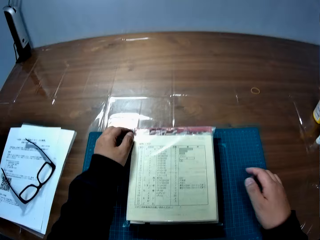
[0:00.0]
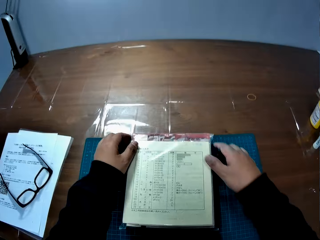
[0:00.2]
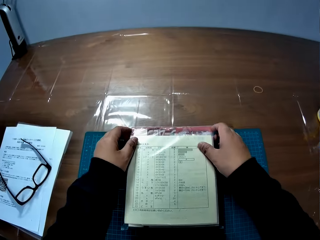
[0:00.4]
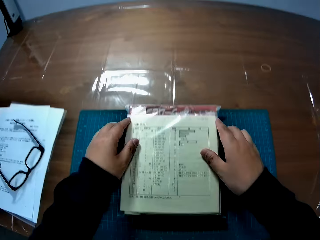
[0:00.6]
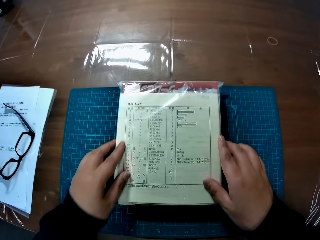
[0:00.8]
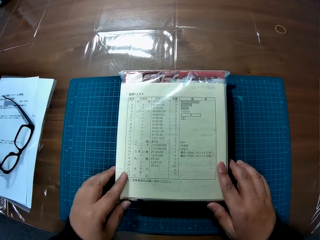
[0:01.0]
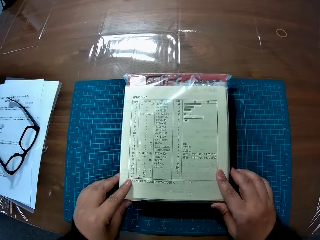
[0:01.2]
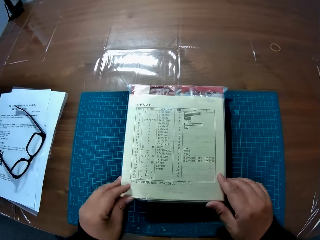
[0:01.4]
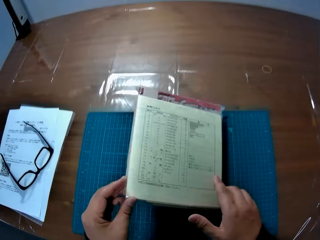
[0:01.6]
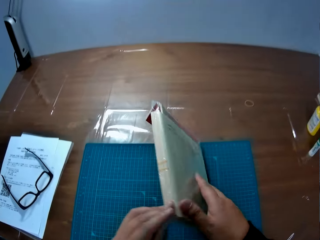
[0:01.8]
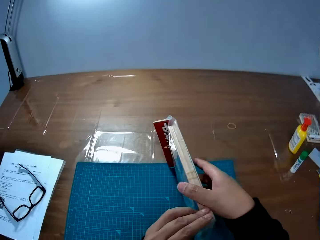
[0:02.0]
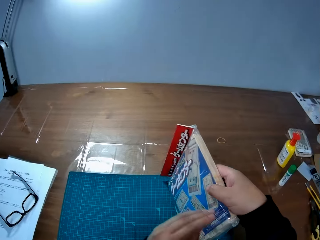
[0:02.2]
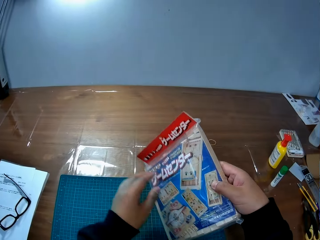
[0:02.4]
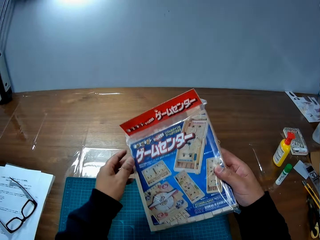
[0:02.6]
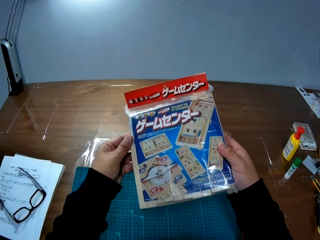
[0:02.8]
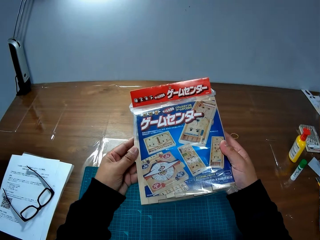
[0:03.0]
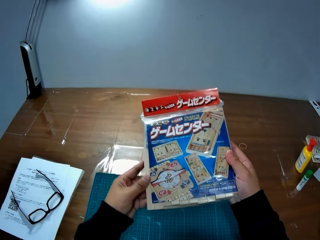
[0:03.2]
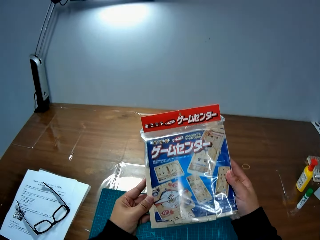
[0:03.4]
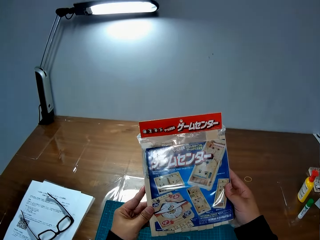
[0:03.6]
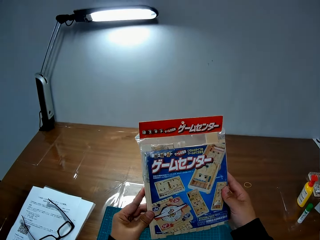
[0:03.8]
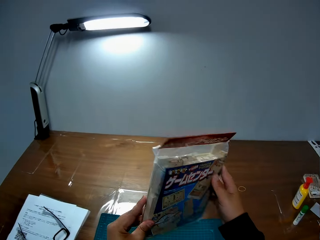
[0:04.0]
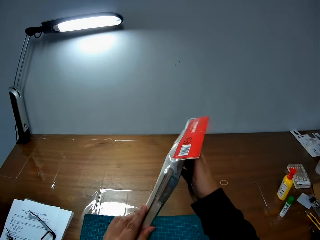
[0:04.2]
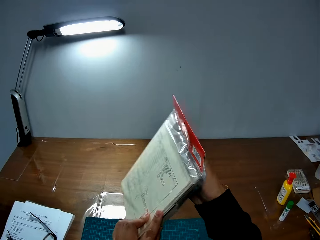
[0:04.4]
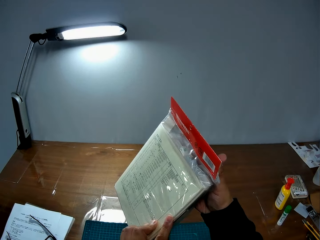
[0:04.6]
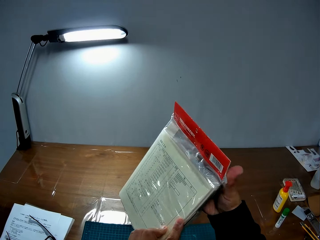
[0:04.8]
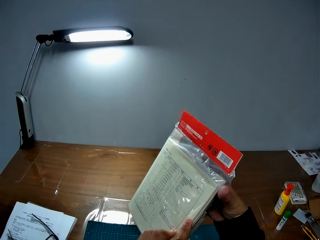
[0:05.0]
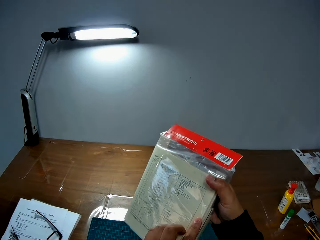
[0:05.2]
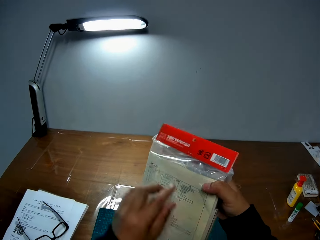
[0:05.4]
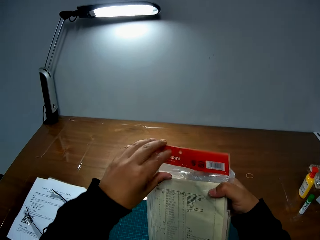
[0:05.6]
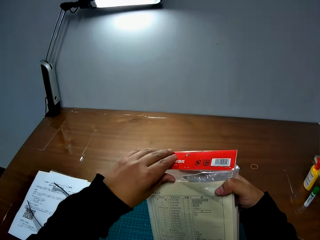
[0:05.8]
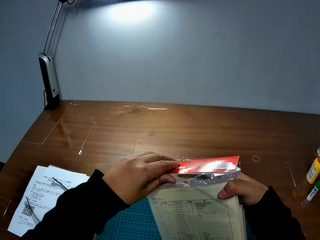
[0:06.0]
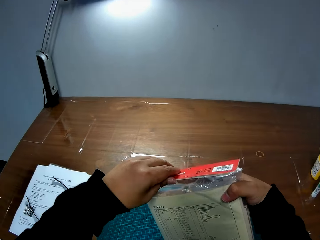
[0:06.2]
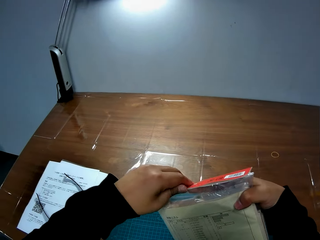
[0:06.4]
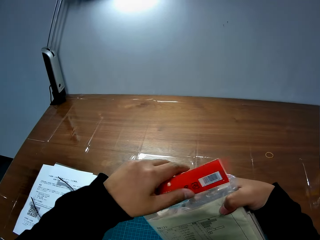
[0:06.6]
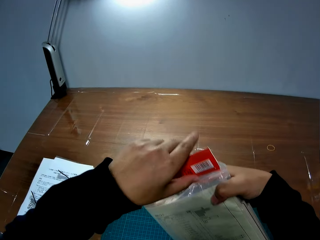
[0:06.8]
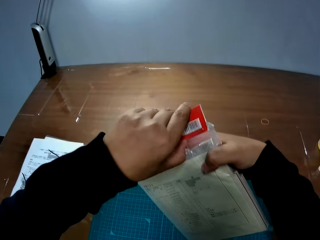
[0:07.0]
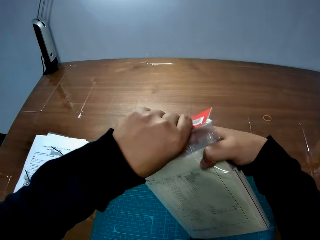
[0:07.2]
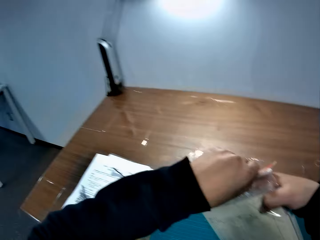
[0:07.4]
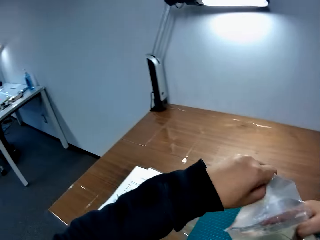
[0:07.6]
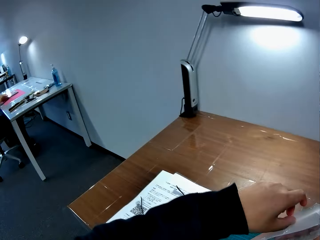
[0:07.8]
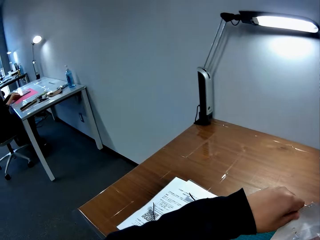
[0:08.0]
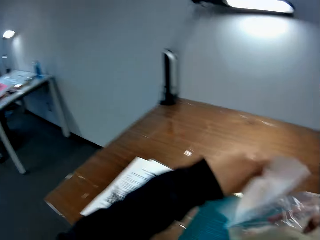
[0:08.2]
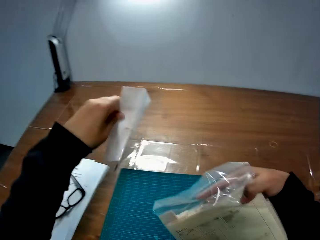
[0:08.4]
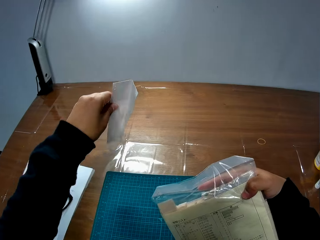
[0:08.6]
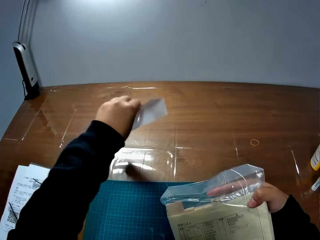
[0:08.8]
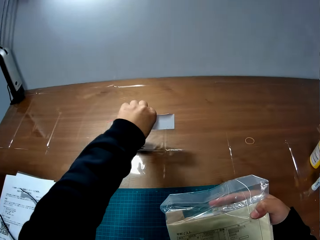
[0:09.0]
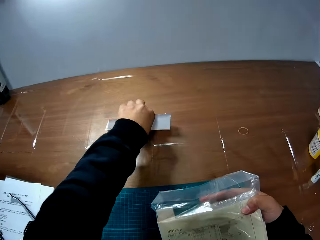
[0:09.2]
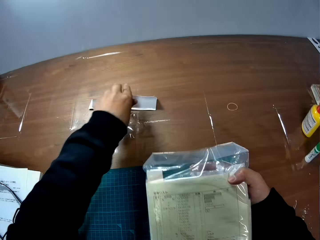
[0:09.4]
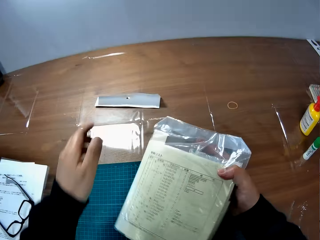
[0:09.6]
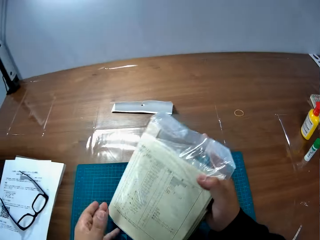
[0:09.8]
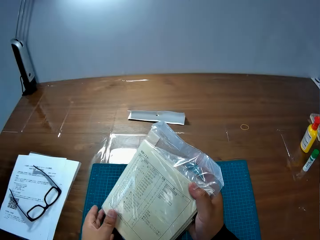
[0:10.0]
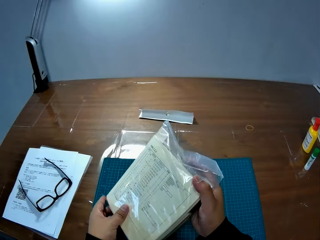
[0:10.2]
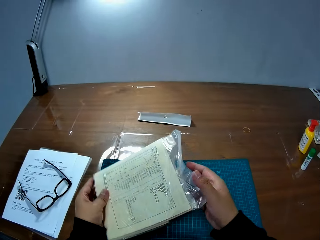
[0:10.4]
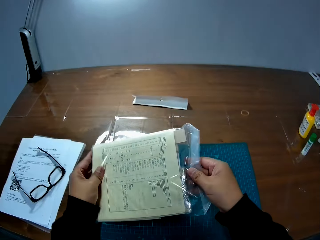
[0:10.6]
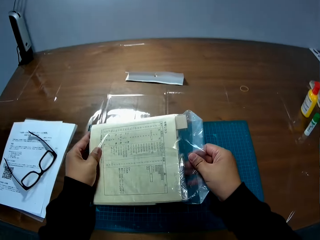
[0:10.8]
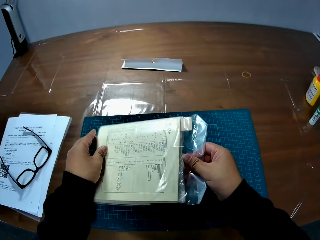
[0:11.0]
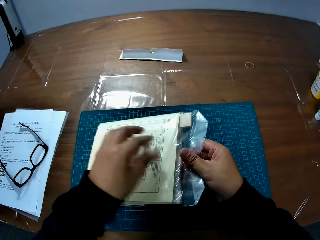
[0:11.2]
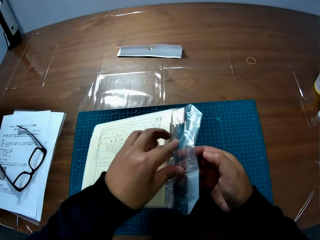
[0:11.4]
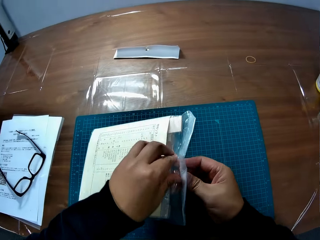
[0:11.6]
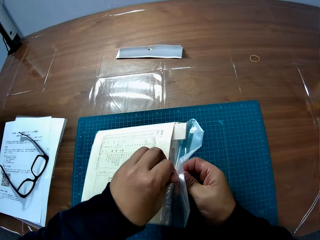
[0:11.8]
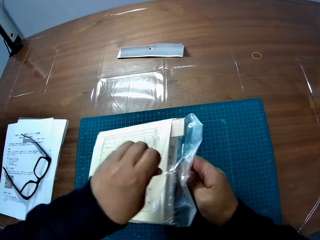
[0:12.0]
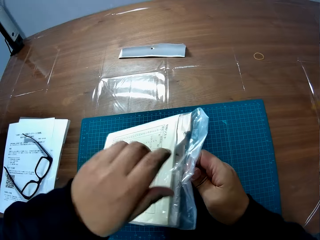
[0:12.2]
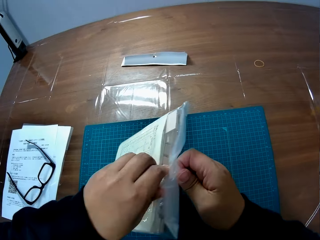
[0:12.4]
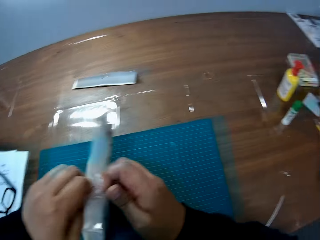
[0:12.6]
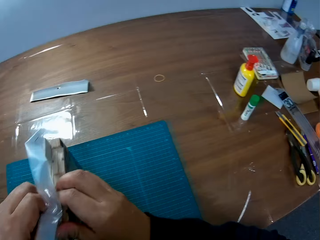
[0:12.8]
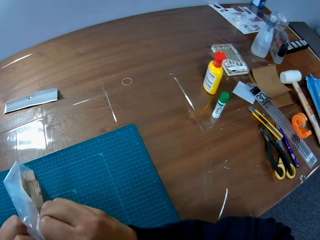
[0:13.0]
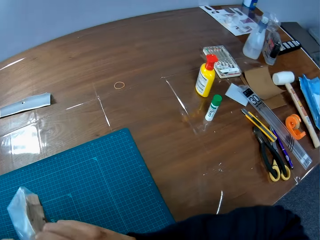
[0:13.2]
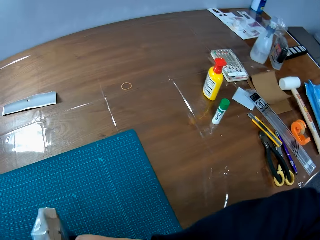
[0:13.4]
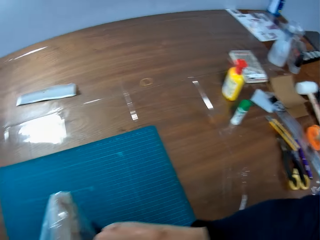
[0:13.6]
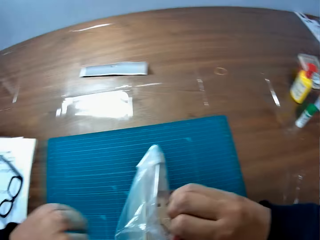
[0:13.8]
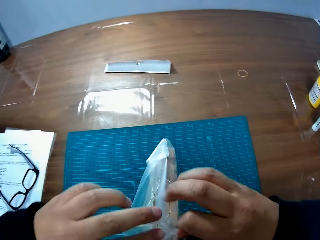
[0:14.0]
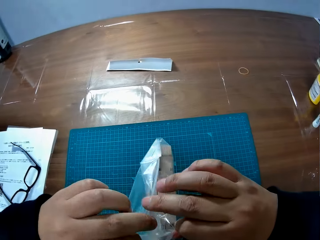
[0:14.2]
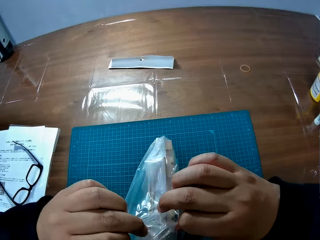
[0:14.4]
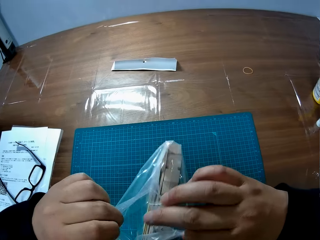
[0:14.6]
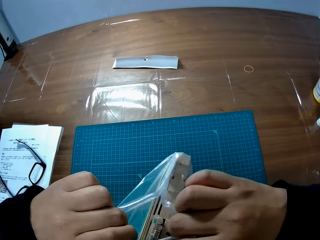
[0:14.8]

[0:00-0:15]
The camera wearer picks up a sachet or package on the table. He touches the package on a cutting sheet on the table with both hands and turns over the package with both hands. He stares at the sachet. He opens the package with both hands. He drops the label of the package on the table with his left hand. He places the package on the cutting sheet on the table. He opens the package with both hands.

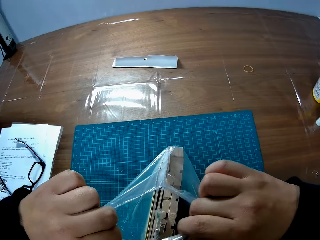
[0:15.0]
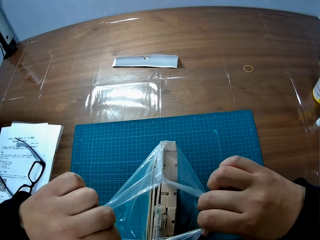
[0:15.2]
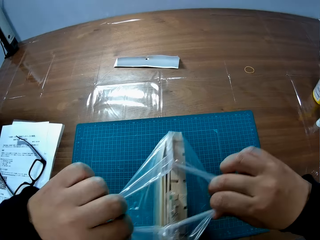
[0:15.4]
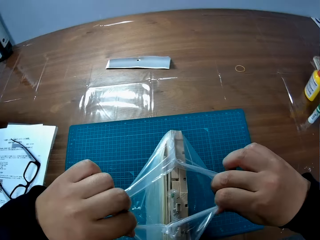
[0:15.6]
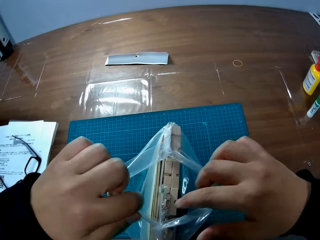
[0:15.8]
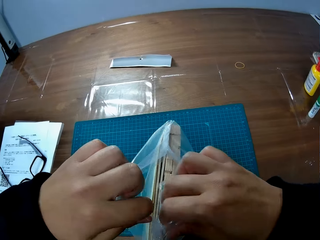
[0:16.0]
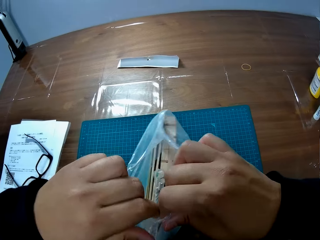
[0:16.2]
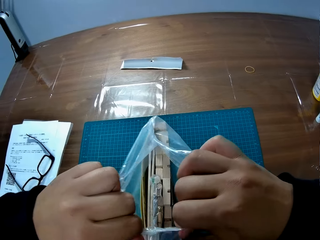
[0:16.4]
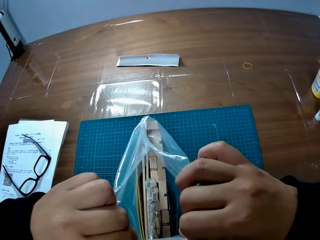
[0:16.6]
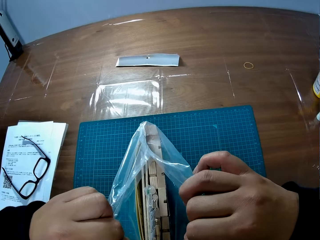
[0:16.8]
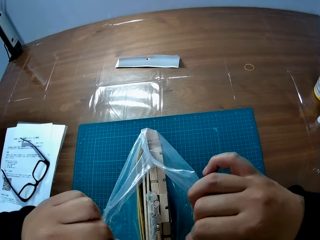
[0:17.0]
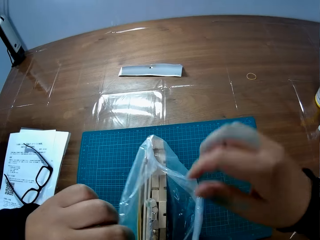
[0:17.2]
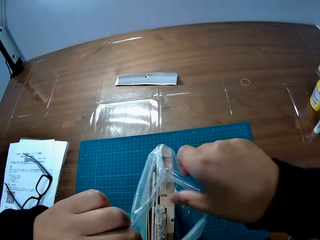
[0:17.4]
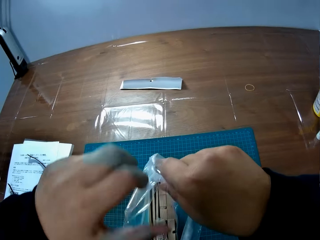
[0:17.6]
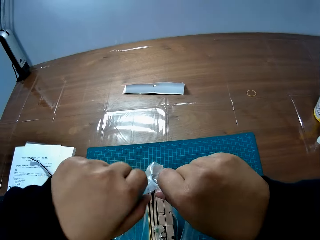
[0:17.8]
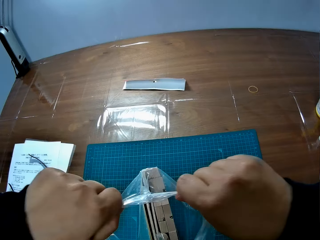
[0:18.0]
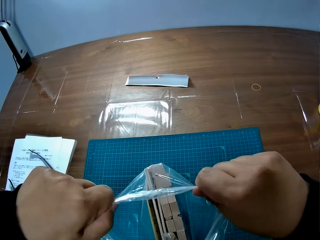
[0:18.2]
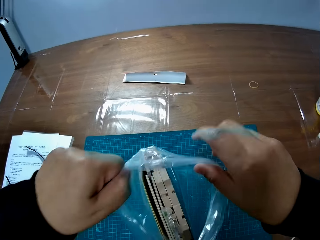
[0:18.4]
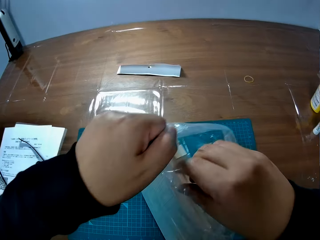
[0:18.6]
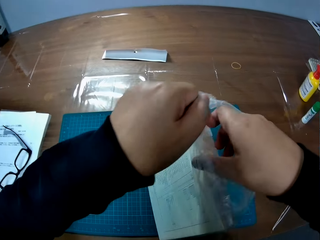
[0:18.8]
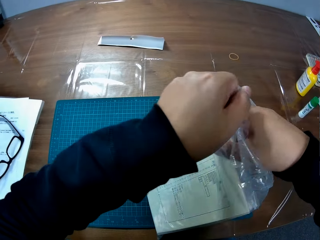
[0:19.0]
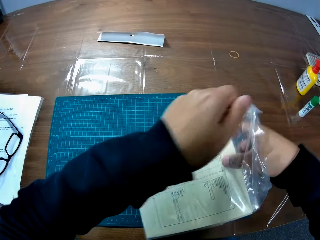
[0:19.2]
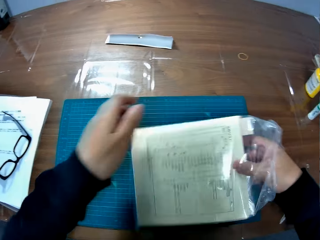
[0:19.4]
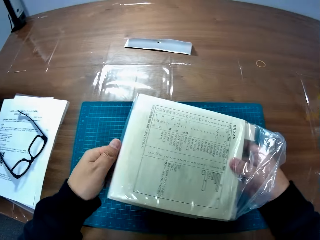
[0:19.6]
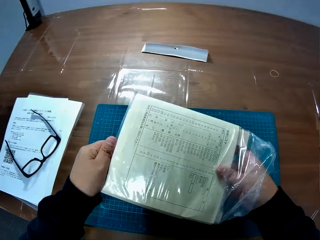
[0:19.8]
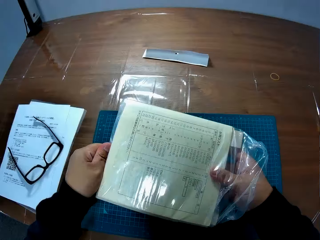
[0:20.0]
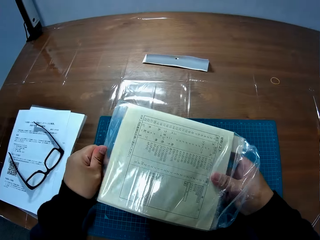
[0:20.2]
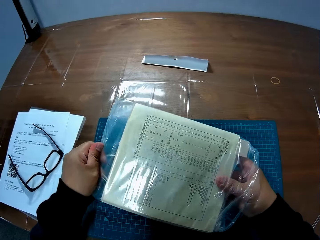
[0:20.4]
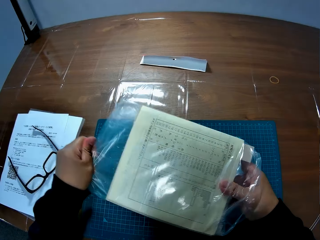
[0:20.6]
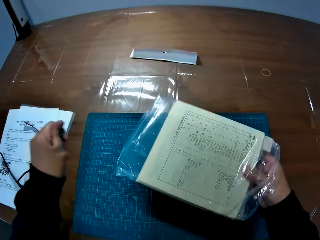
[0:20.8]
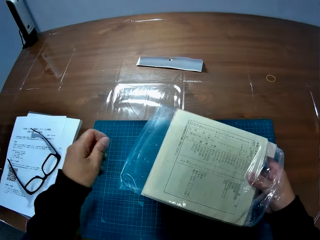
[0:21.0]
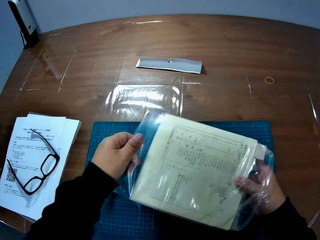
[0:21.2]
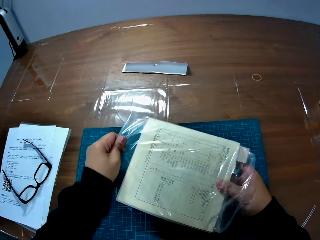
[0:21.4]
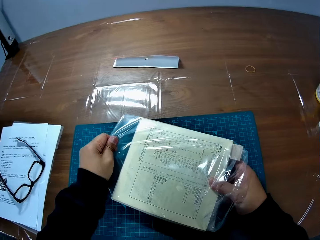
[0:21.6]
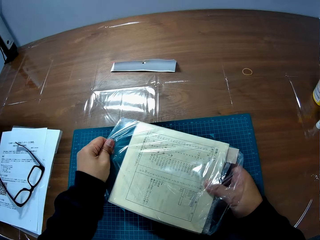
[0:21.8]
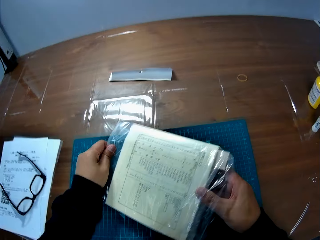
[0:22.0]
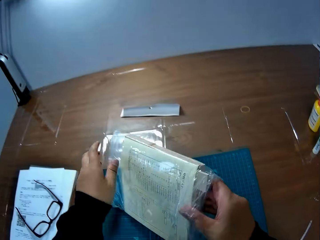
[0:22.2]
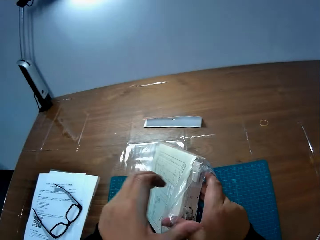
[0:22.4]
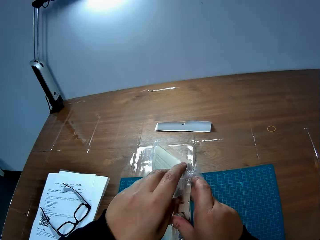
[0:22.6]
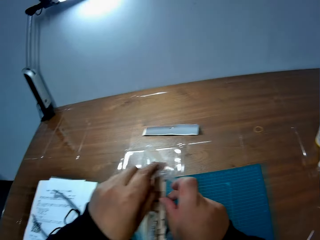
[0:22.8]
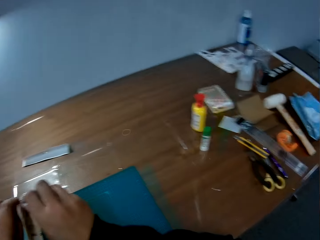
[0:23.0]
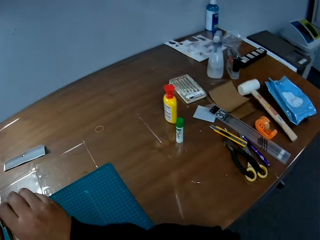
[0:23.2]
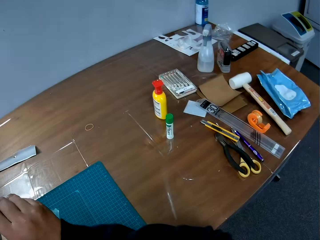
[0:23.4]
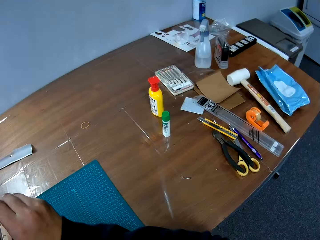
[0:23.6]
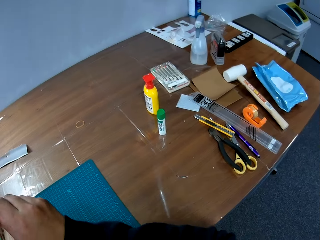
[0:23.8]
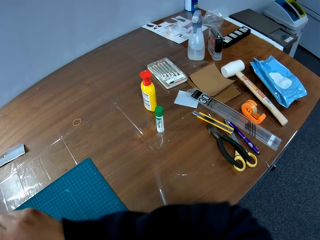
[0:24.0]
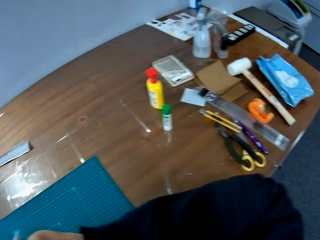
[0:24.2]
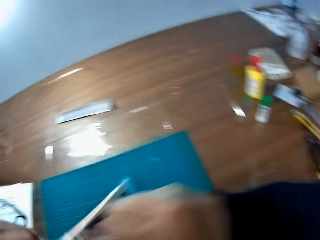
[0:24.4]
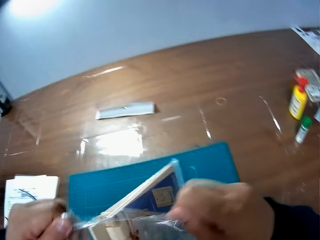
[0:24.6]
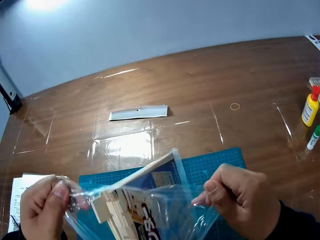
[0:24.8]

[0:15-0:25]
The camera wearer removes paper from the sachet.
